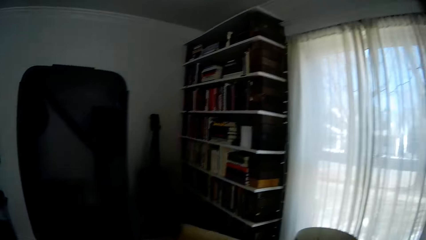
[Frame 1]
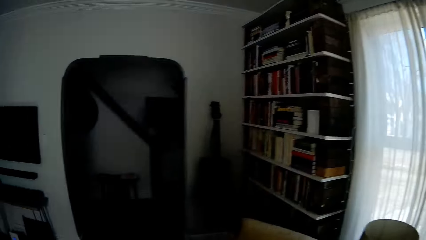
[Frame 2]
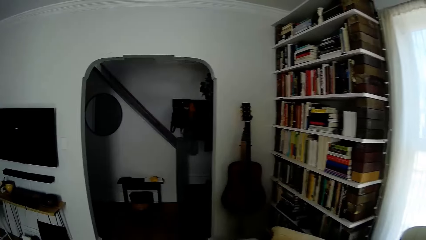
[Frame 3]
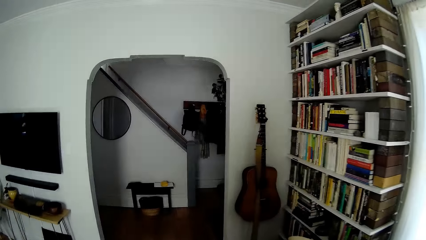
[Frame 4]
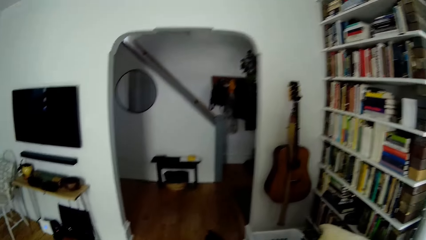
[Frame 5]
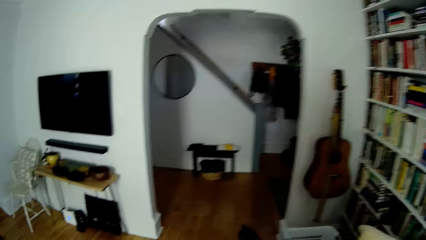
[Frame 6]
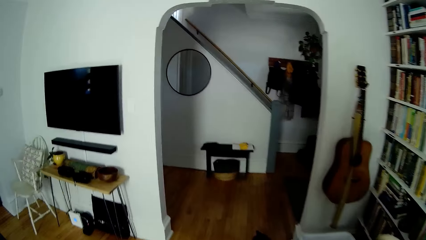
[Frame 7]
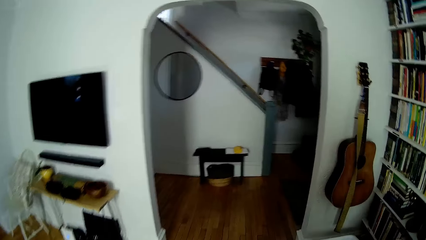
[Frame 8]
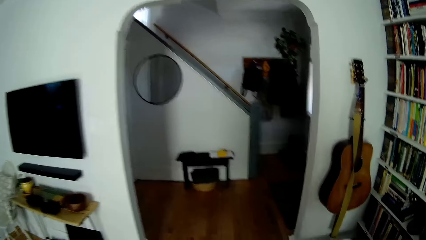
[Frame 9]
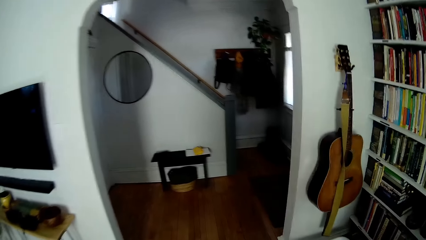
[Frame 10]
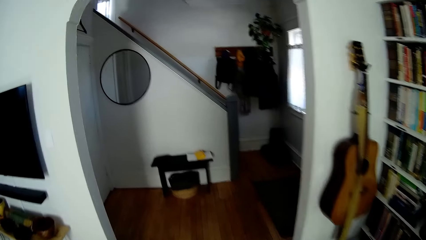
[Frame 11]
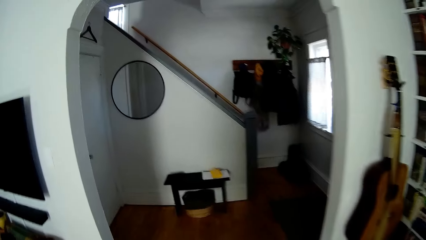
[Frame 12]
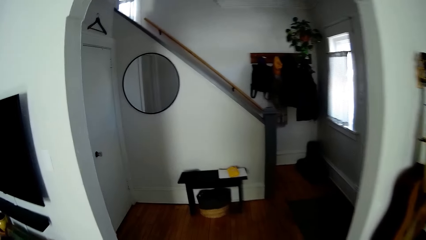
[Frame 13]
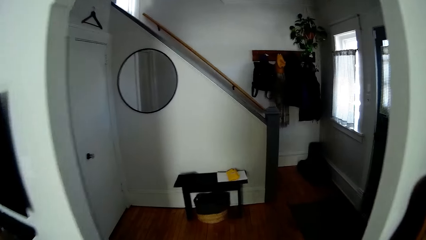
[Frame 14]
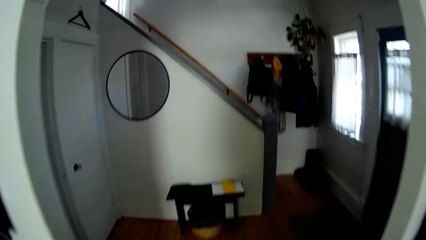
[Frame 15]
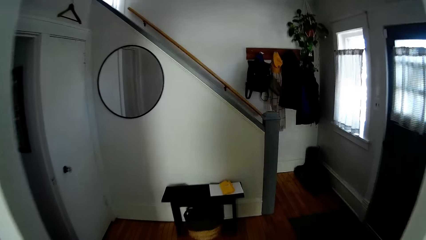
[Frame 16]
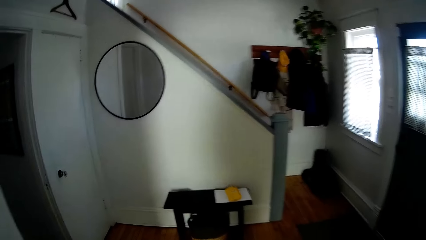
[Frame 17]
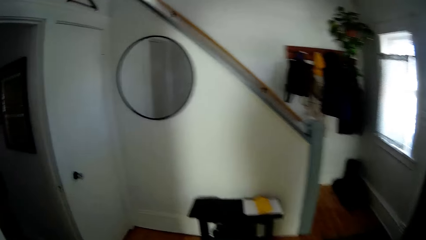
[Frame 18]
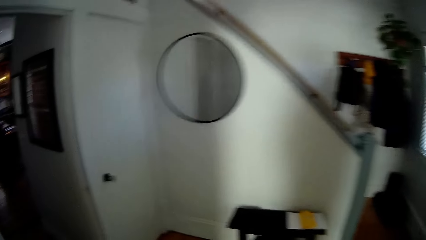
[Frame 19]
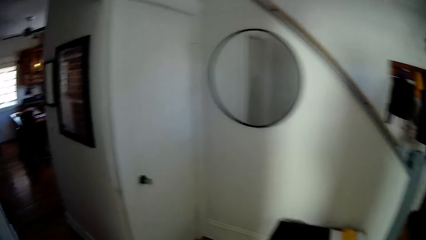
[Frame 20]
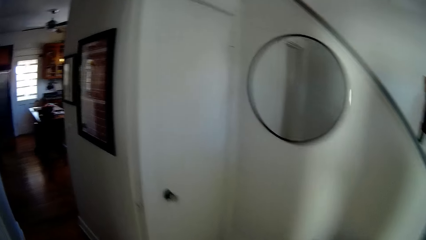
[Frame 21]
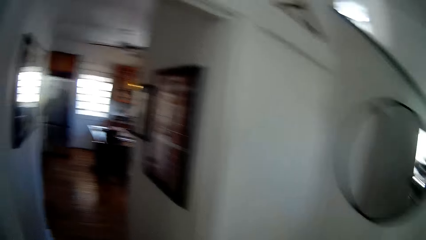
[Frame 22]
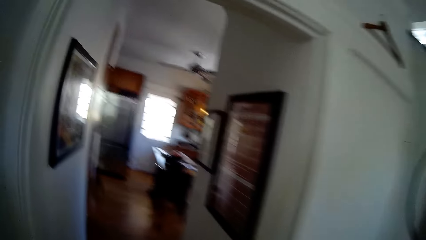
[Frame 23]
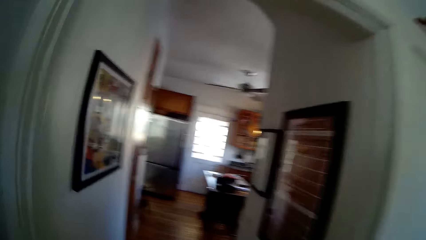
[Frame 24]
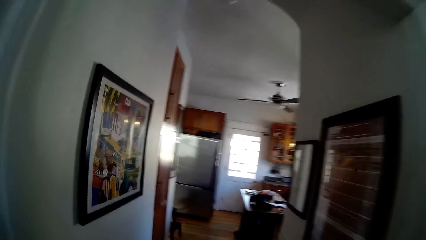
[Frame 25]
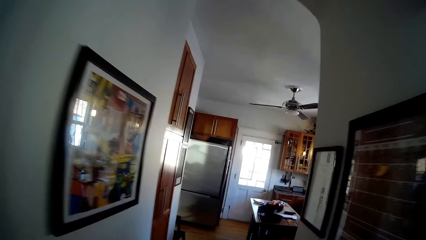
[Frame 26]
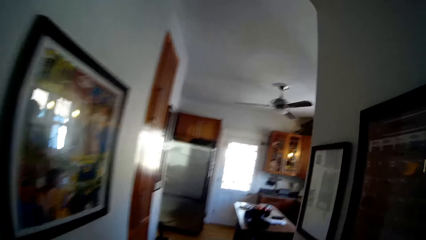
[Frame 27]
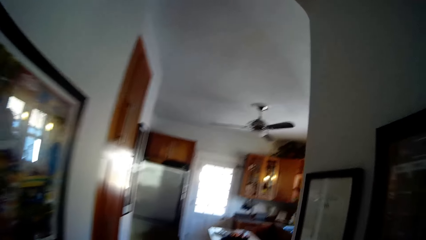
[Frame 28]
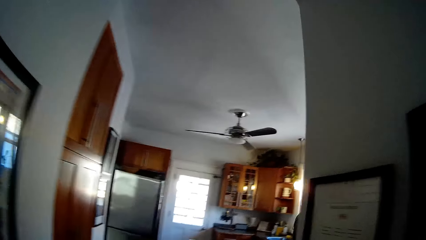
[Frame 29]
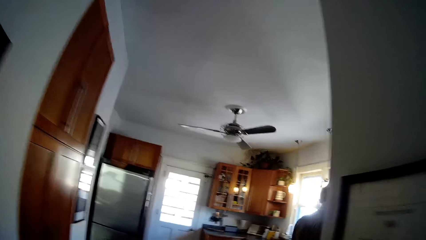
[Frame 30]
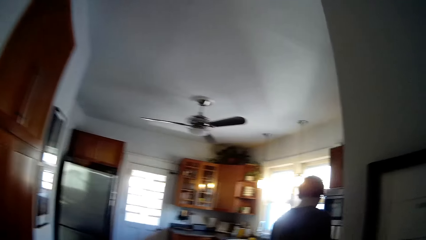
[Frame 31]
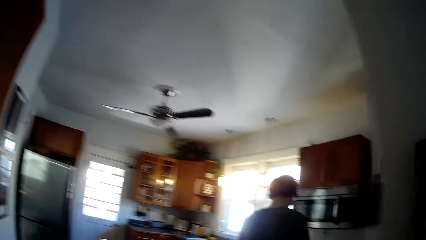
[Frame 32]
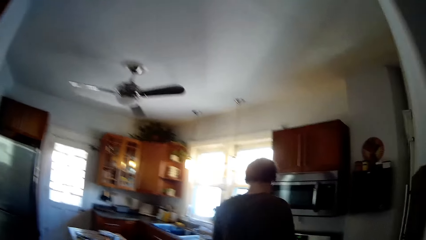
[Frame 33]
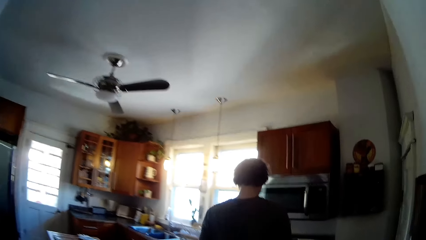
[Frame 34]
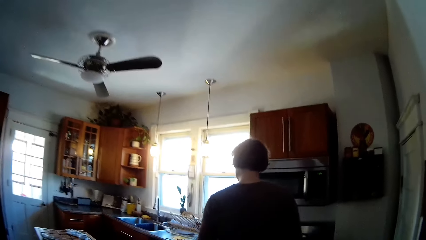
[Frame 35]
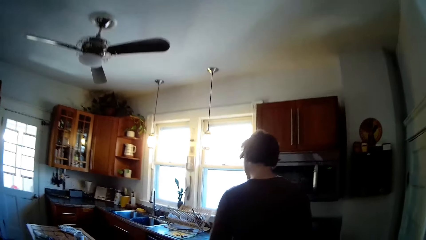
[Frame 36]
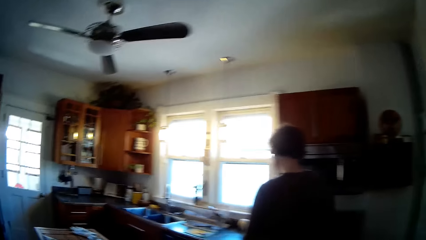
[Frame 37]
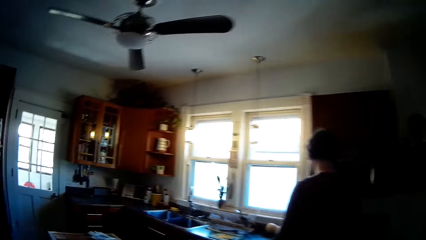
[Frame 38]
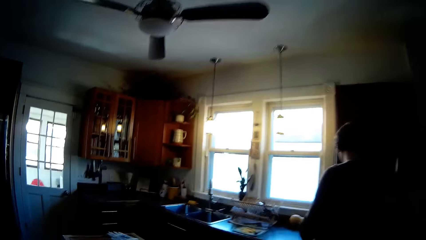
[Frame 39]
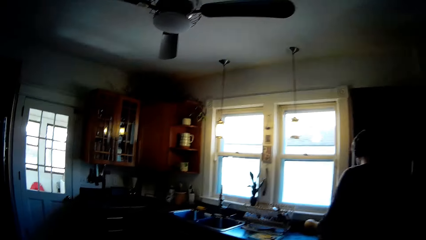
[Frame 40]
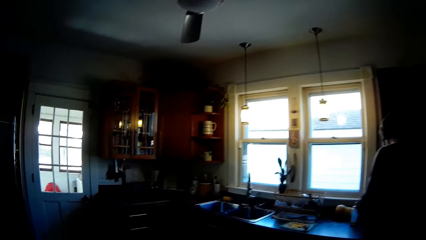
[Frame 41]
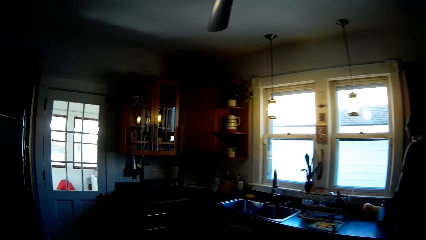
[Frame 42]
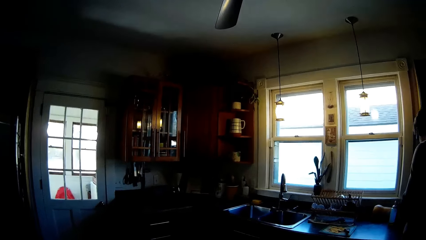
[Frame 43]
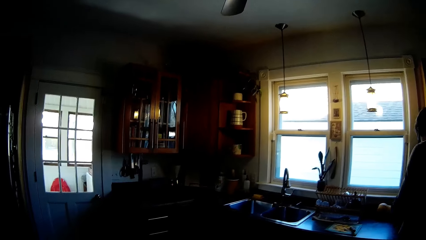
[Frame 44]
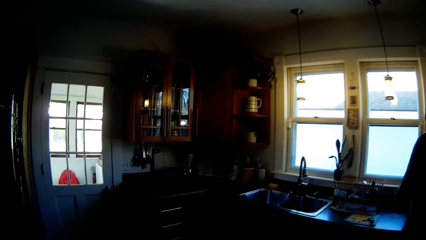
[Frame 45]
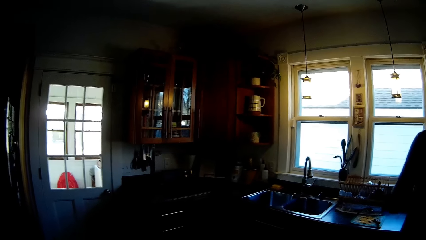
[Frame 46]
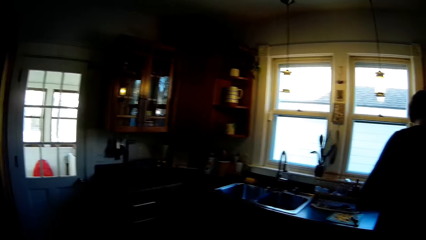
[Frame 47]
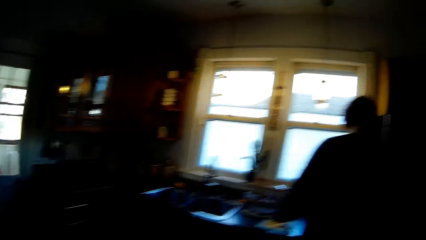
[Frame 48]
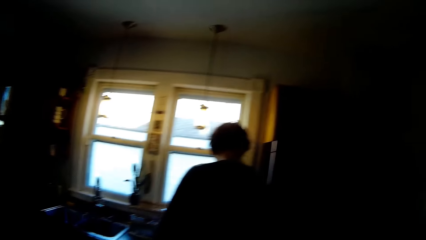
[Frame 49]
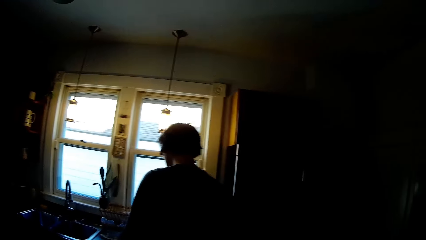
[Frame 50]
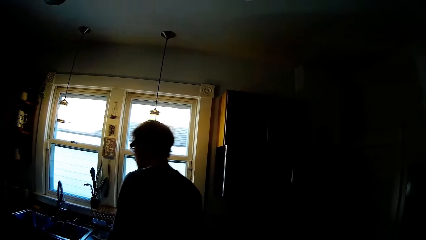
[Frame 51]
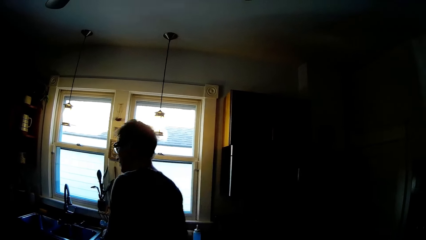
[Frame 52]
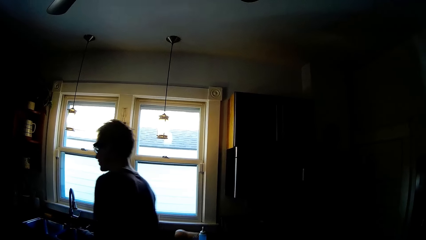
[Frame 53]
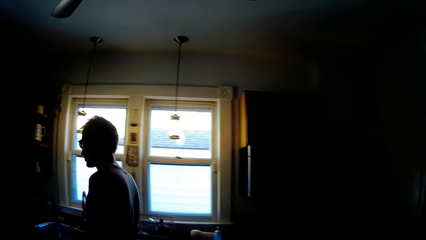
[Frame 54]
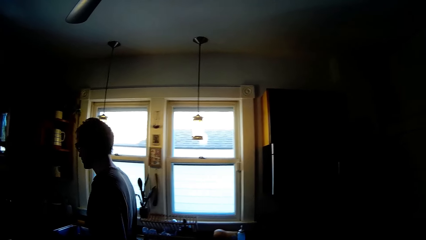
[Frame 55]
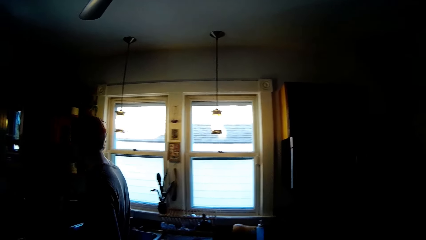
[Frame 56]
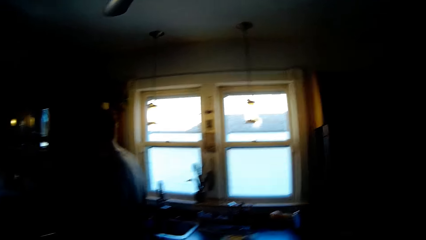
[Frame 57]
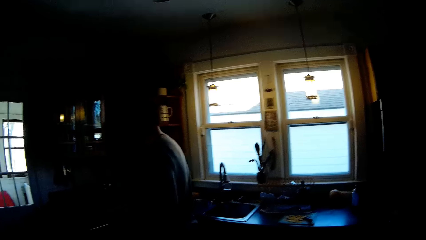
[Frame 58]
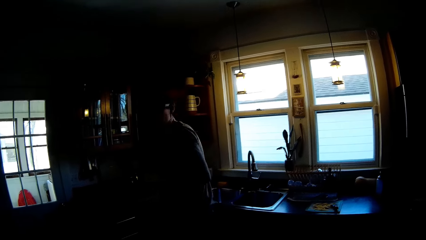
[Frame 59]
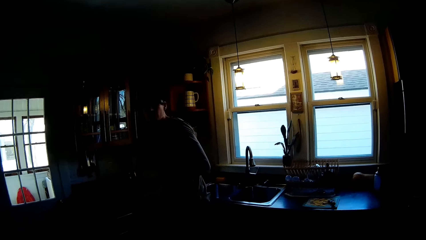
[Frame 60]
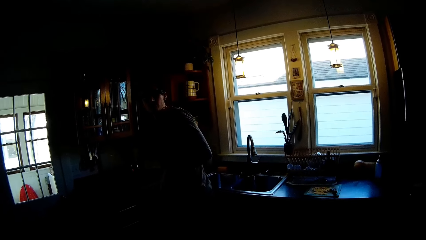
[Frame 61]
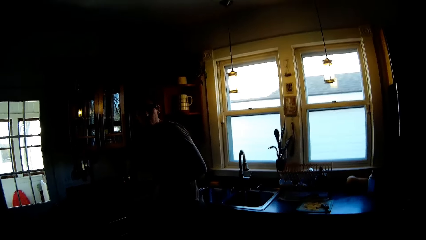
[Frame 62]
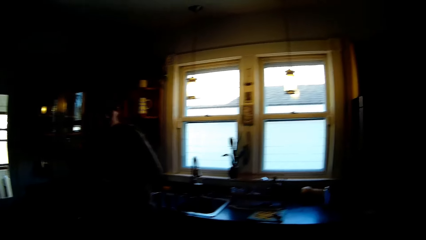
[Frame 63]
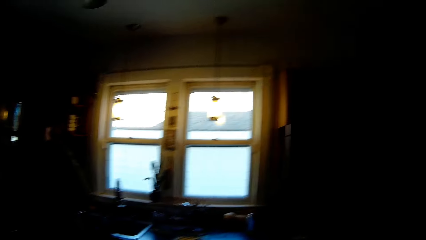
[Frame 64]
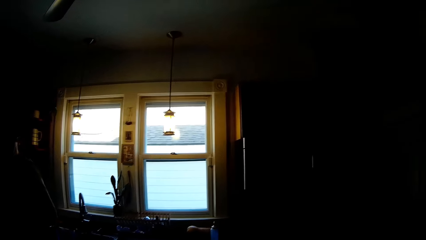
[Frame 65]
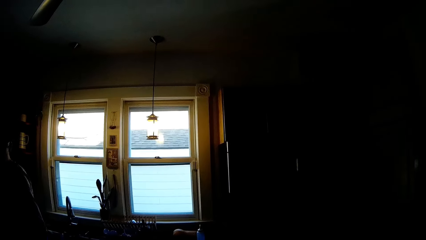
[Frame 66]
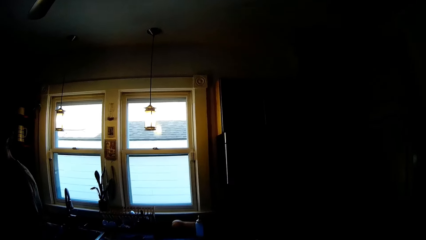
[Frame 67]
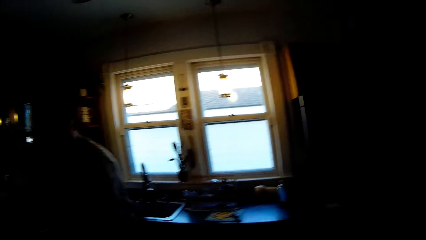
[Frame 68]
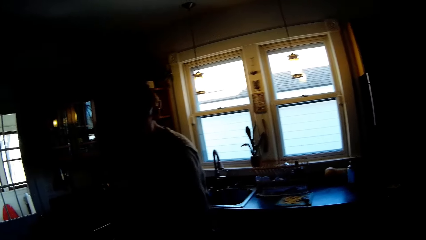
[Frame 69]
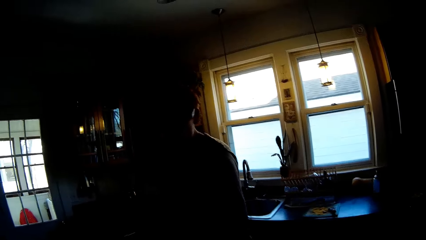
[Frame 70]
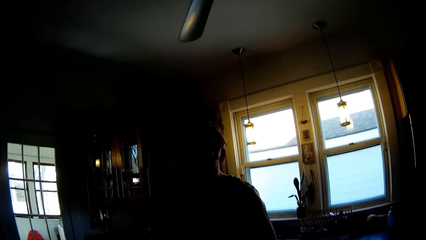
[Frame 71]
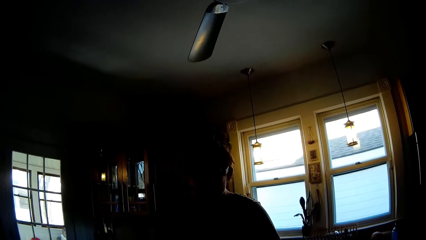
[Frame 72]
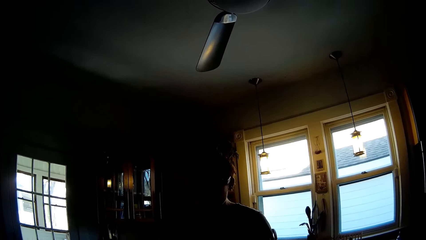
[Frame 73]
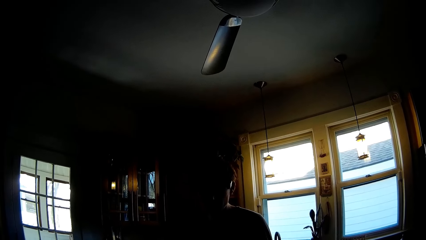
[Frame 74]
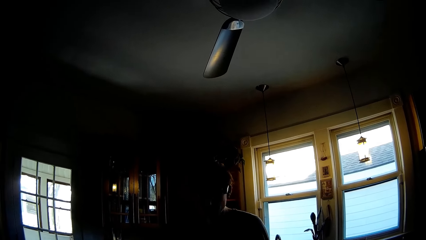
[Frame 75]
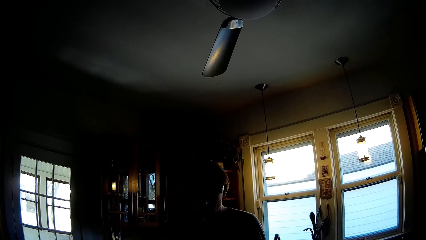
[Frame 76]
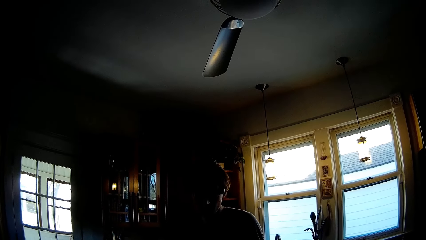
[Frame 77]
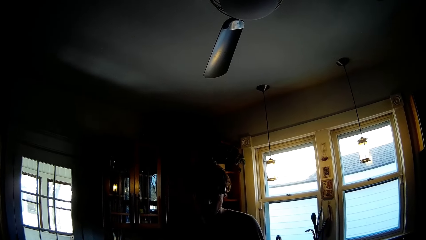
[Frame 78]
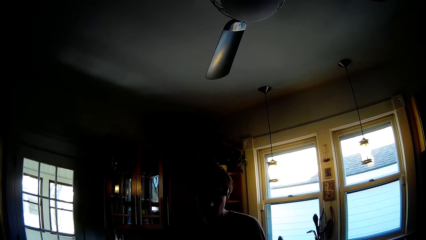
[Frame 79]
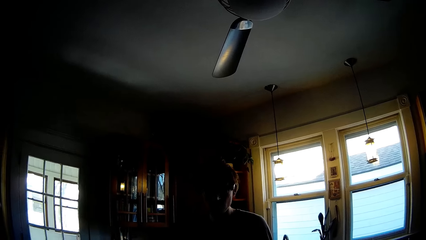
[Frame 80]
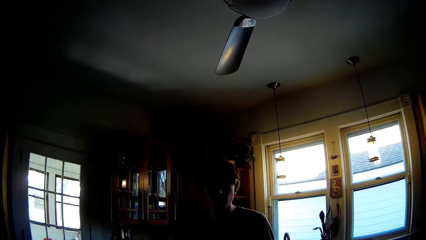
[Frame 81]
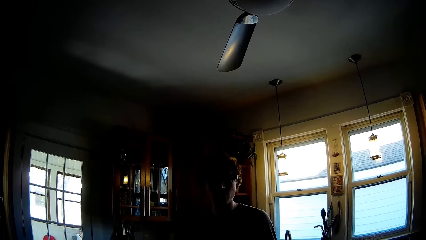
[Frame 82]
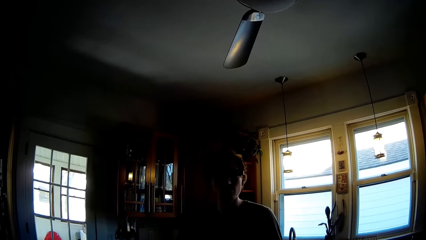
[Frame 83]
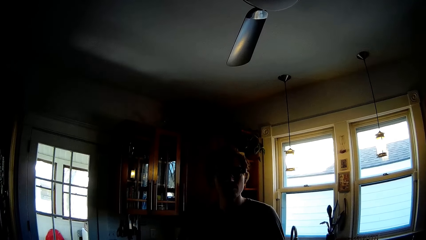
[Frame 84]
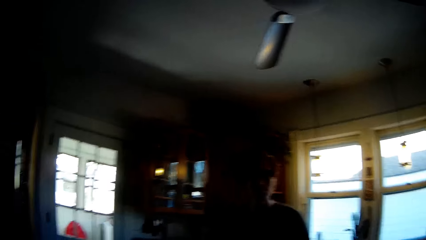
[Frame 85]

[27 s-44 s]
The camera wearer walks around. They walk out of the sitting room. They walk into the kitchen. They talk to a man.
